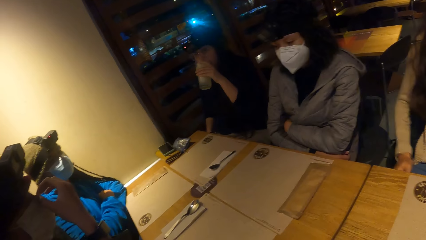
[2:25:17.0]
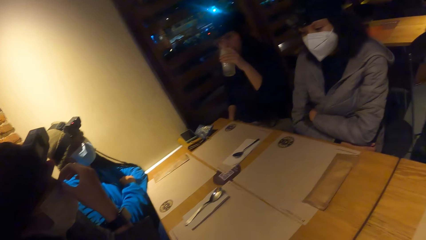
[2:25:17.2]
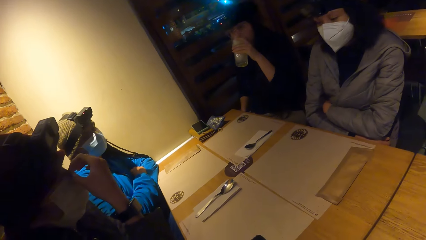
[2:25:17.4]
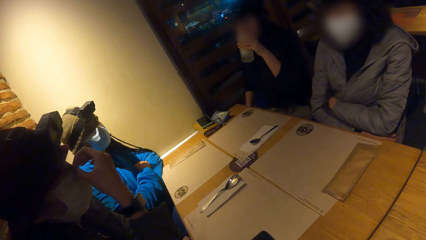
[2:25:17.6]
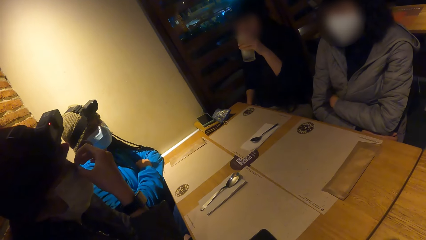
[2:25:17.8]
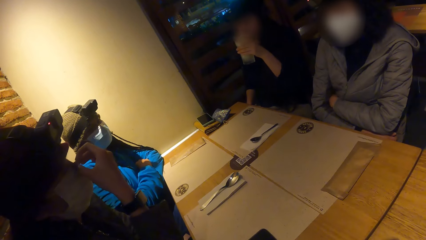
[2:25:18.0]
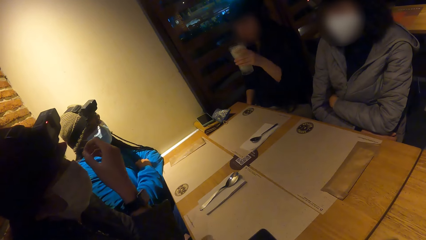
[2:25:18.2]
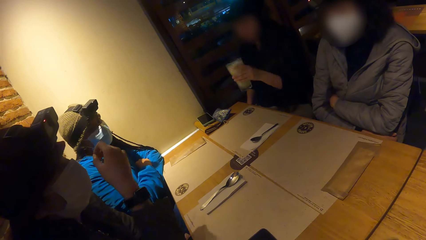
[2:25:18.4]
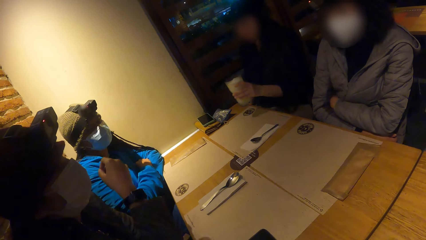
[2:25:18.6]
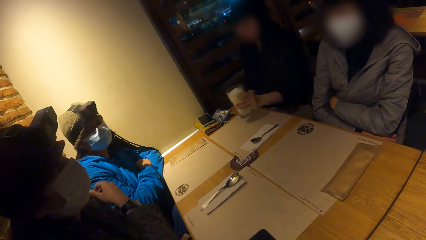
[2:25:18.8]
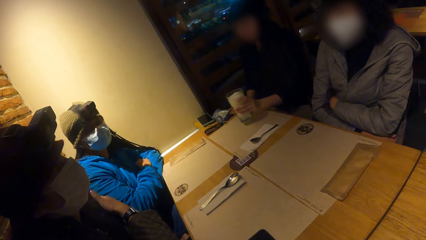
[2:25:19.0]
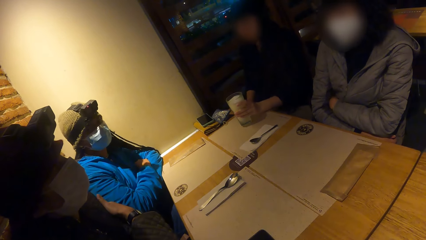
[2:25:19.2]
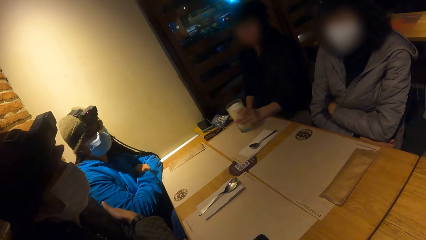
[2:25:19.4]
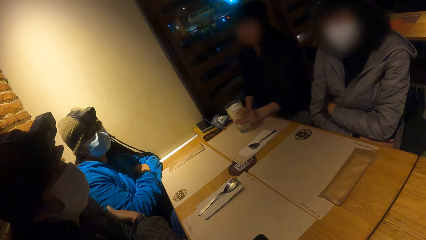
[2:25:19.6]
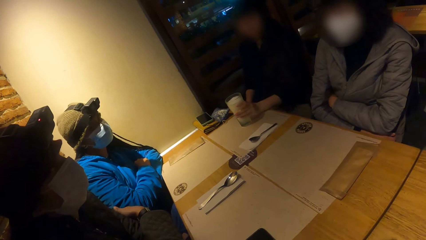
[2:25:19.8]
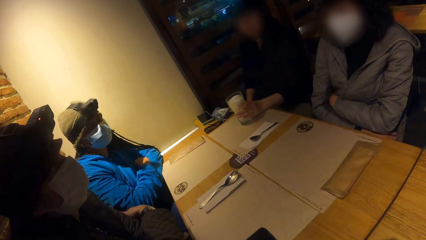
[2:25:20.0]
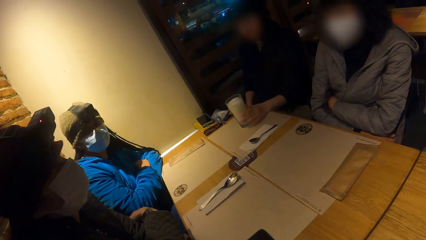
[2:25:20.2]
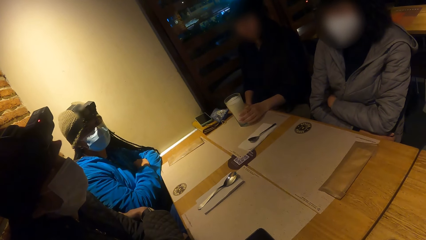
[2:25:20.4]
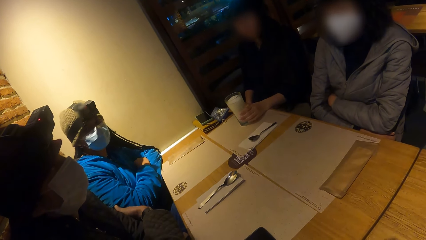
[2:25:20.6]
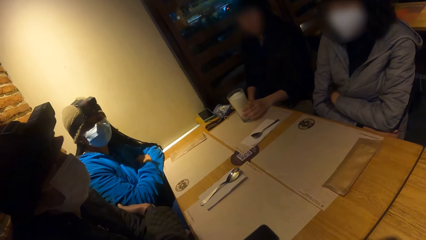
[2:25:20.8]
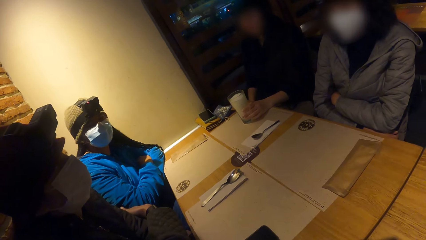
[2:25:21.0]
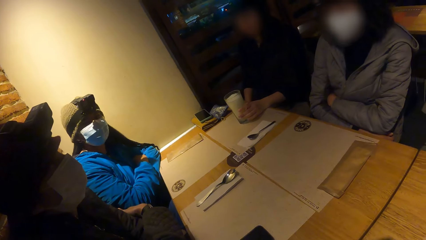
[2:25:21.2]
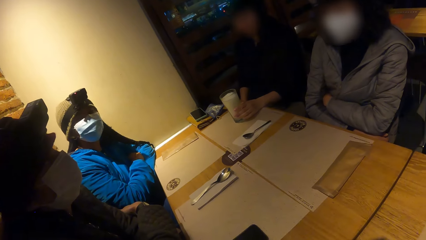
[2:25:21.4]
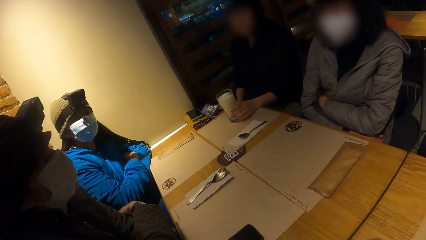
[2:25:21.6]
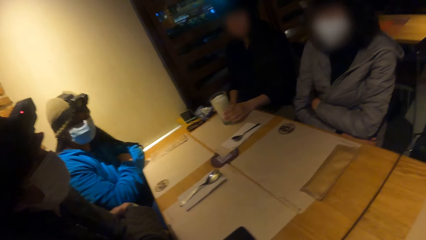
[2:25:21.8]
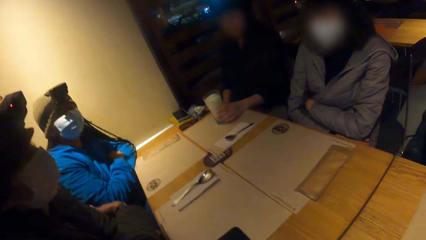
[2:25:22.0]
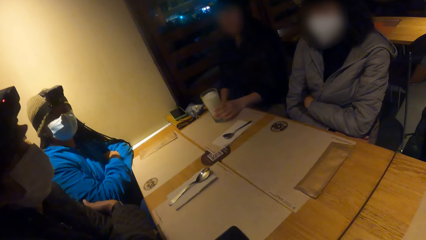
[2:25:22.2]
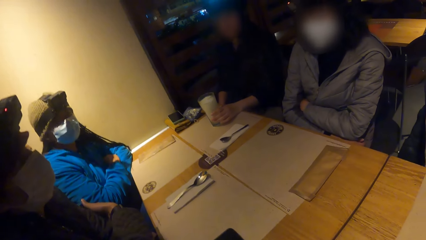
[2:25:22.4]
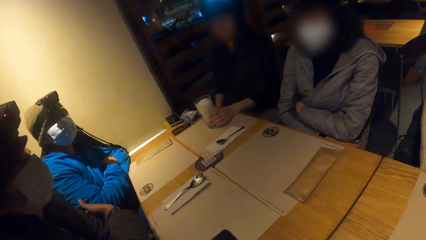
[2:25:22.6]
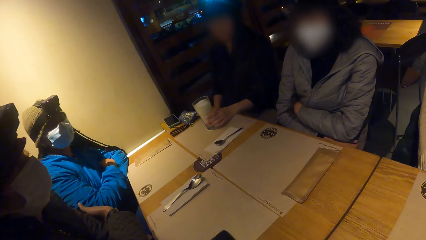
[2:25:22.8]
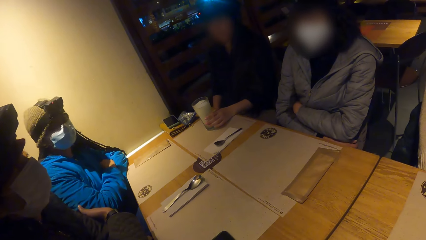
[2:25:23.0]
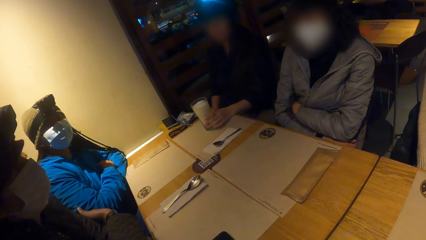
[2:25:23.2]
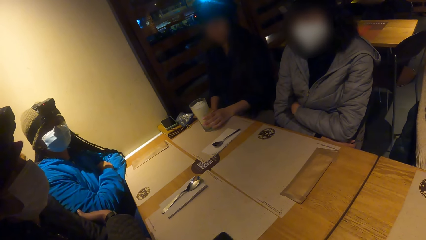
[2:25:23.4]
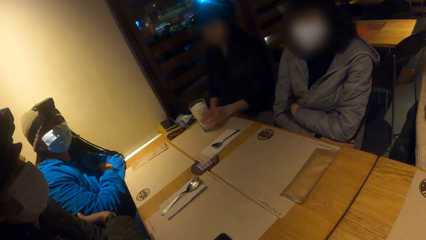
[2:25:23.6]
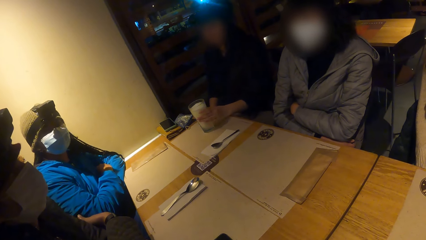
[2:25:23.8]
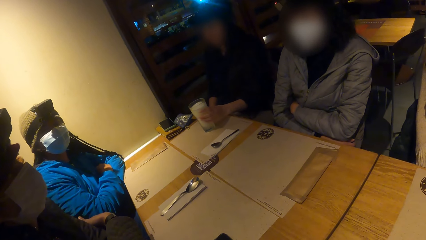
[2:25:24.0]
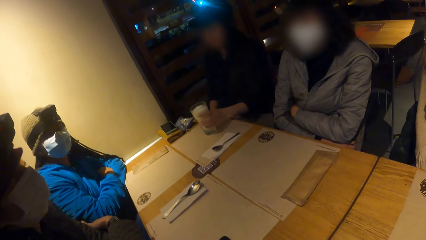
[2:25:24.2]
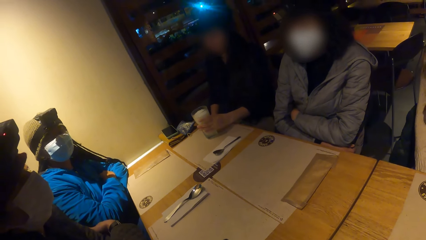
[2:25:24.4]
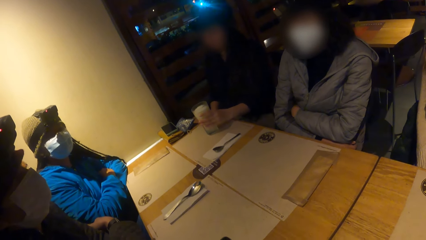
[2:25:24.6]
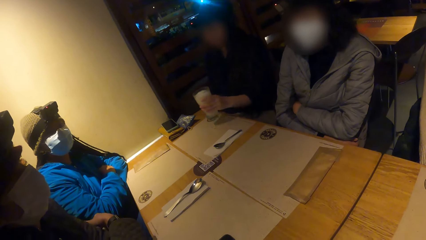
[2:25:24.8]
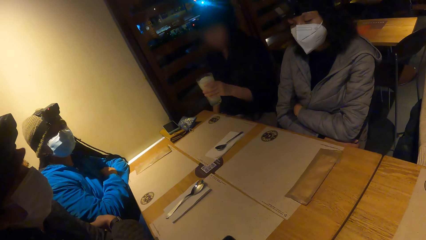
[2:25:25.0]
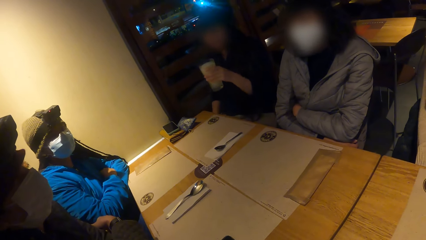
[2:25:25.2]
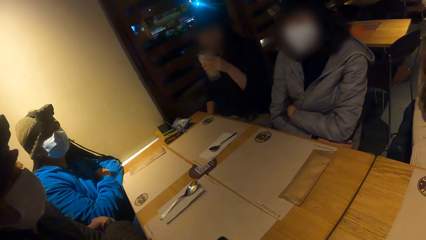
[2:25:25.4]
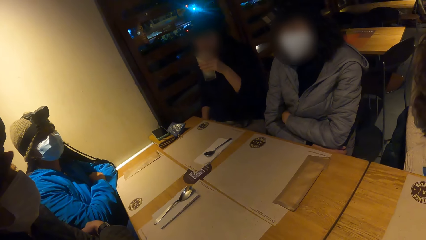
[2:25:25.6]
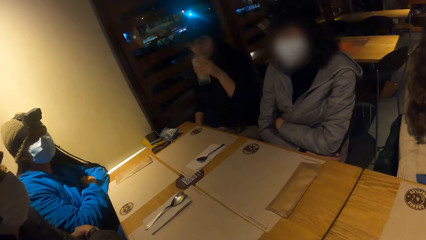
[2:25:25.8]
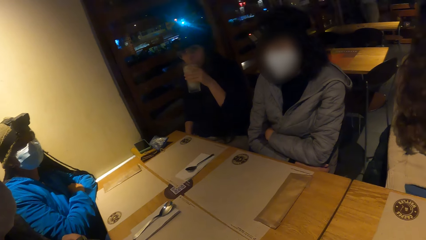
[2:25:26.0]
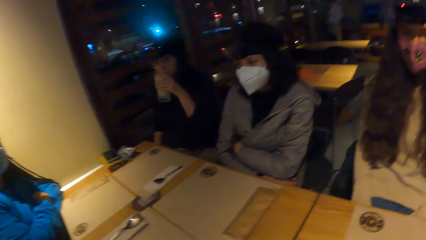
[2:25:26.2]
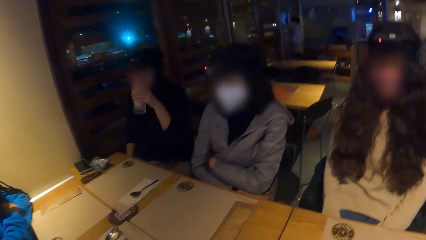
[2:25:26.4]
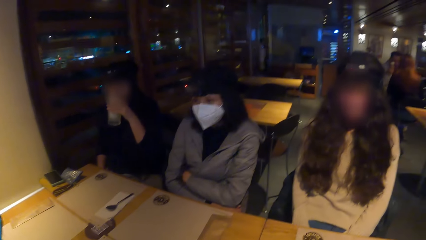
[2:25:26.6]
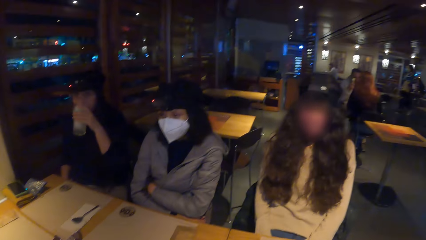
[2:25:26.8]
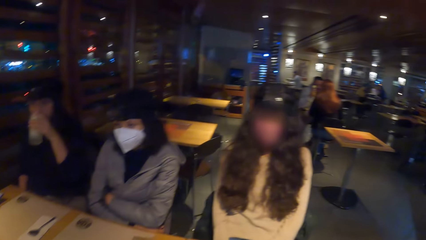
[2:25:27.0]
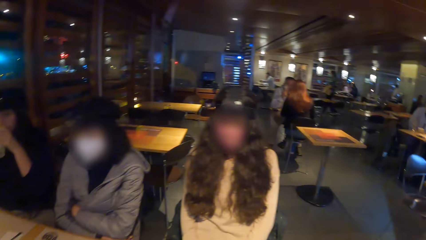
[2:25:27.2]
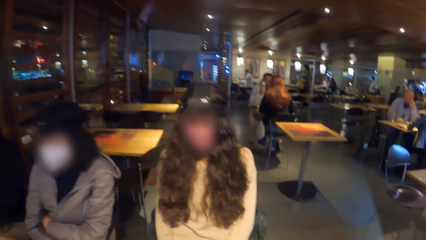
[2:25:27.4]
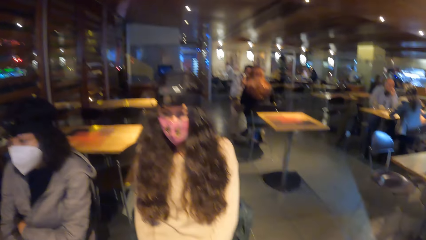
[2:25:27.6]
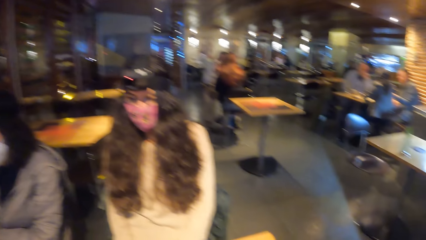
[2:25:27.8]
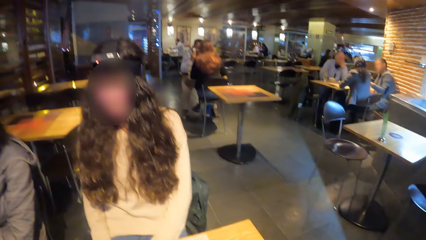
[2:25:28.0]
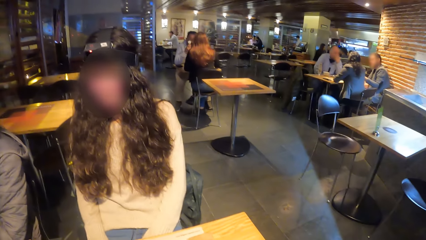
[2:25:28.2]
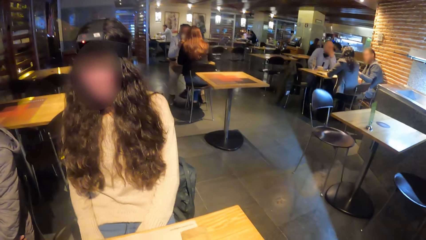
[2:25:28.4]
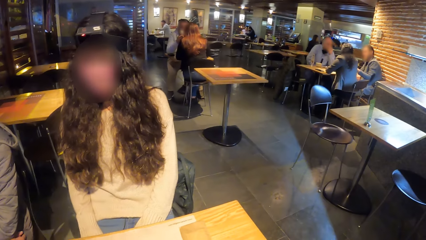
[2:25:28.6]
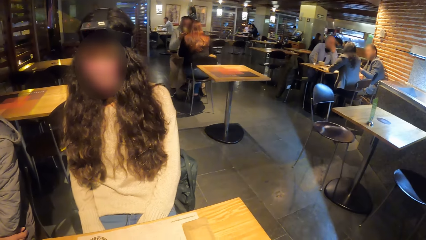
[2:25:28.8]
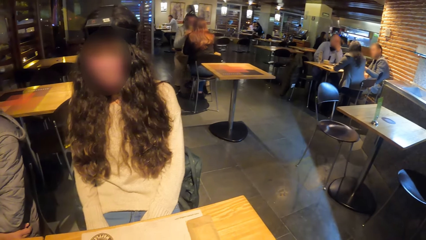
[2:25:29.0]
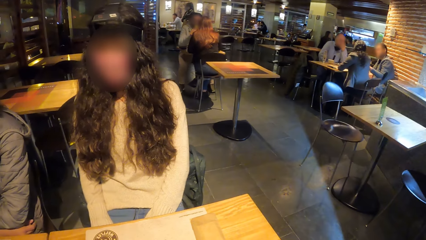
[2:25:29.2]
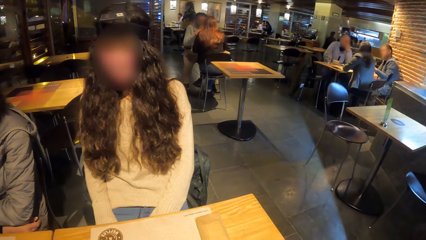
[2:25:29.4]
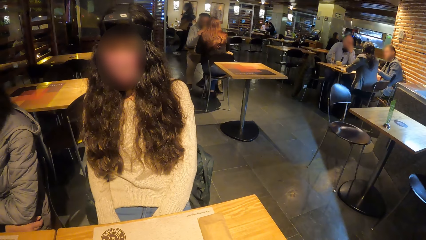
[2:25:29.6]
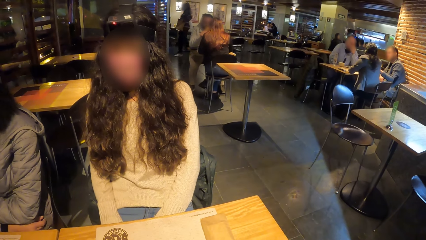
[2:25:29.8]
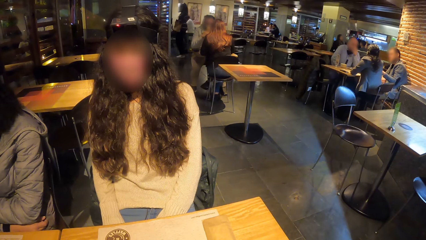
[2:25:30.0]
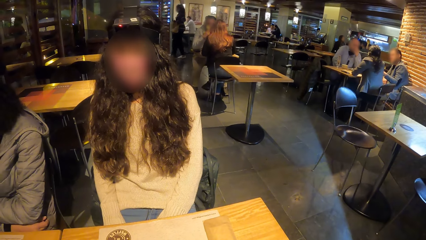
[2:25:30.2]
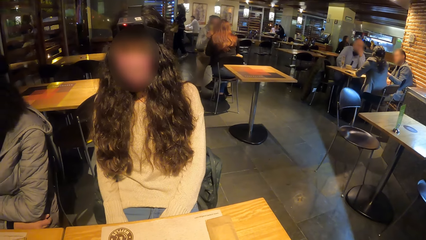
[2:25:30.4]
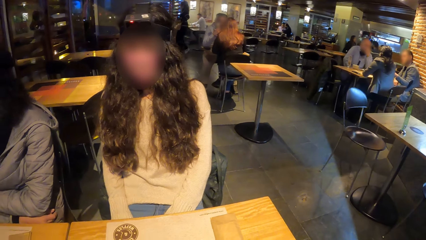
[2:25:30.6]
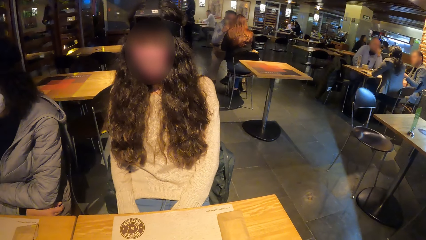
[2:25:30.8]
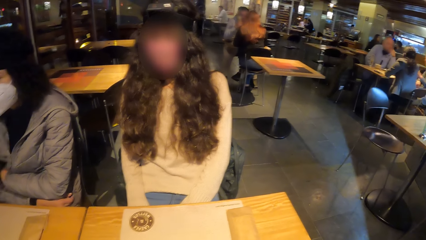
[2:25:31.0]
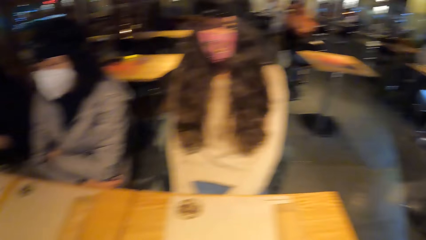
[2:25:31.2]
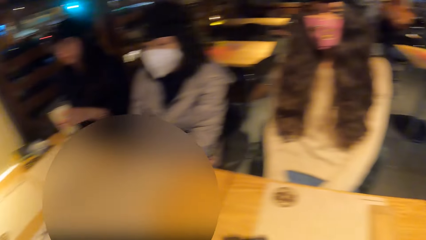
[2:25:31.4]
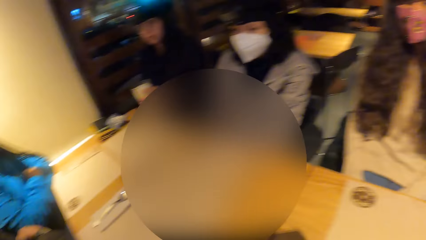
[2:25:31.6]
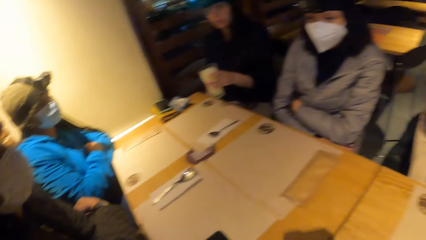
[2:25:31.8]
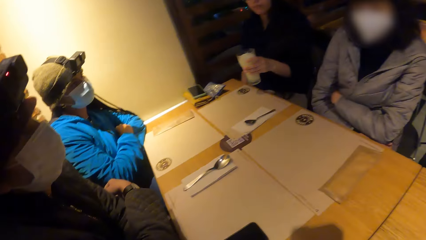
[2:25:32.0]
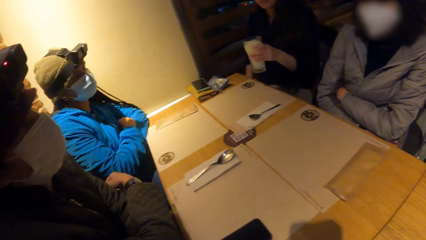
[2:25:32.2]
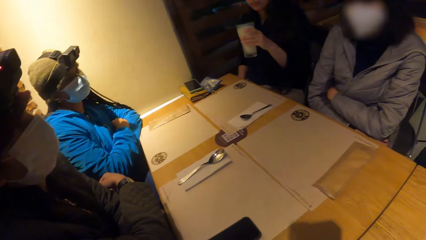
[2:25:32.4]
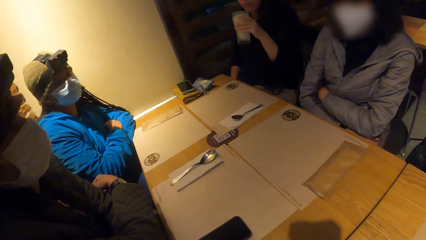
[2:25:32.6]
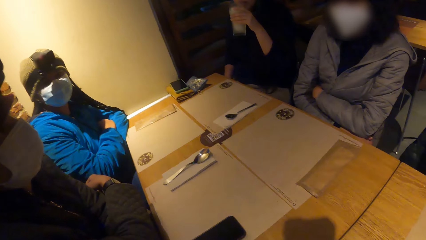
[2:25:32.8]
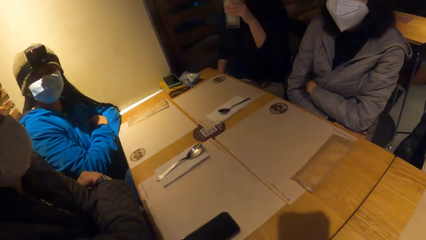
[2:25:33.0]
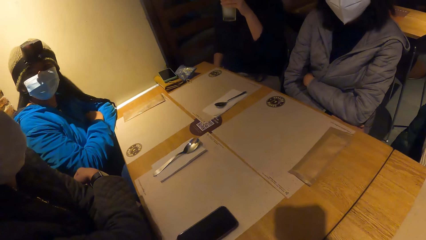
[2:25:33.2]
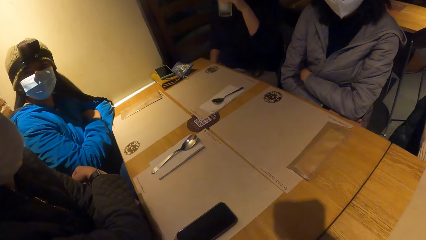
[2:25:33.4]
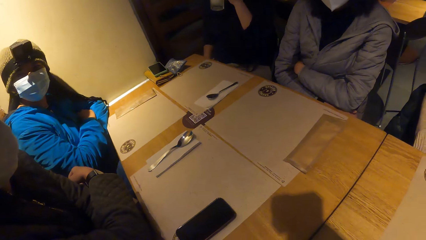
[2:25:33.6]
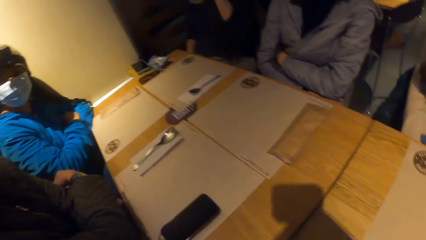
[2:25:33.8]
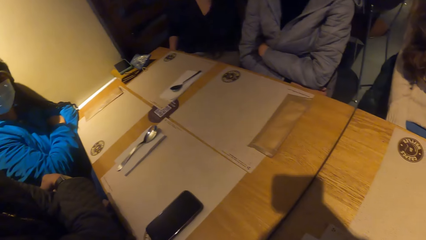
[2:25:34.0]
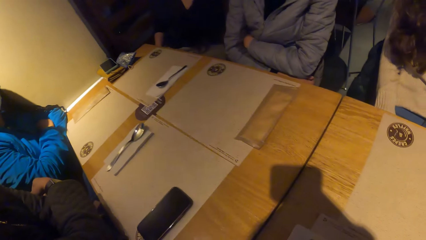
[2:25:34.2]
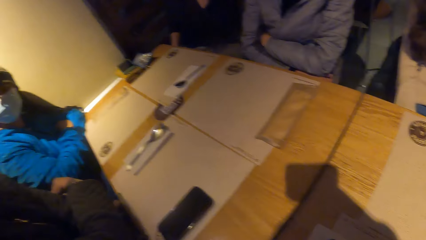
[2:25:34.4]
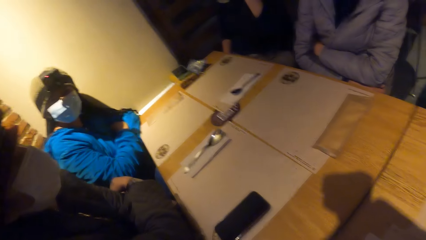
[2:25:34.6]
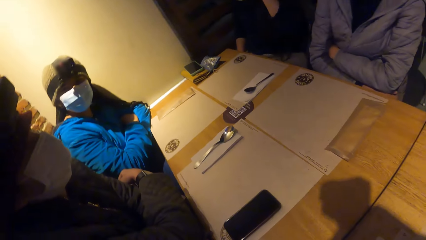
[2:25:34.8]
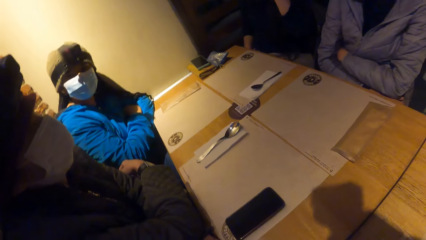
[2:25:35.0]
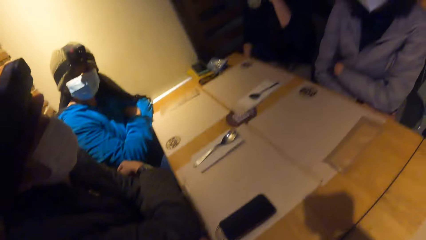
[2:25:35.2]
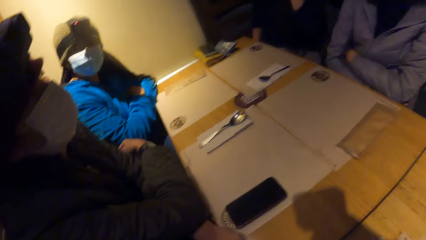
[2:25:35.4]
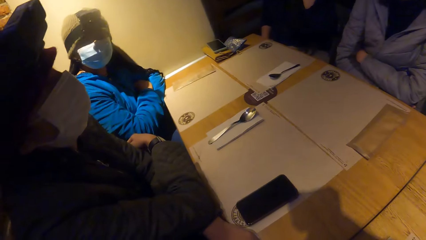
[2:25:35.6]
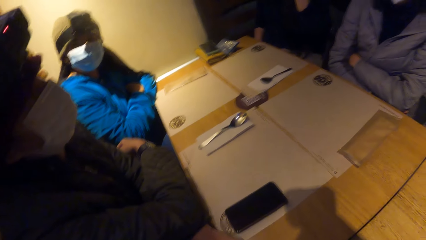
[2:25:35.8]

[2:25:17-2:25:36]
The woman places the glass of yoghurt in her left hand on the table. The woman picks up the glass of yoghurt from the table with her left hand. The woman drinks from the glass of yoghurt in her left hand. She drinks again.
